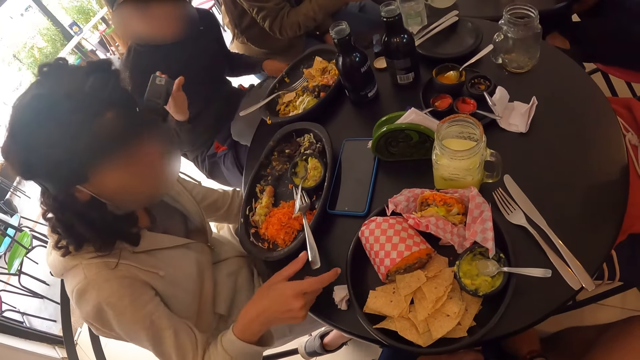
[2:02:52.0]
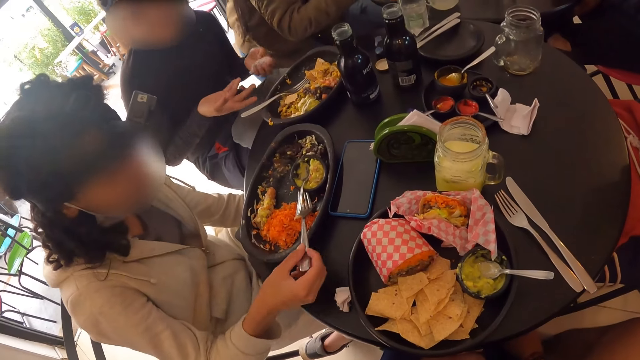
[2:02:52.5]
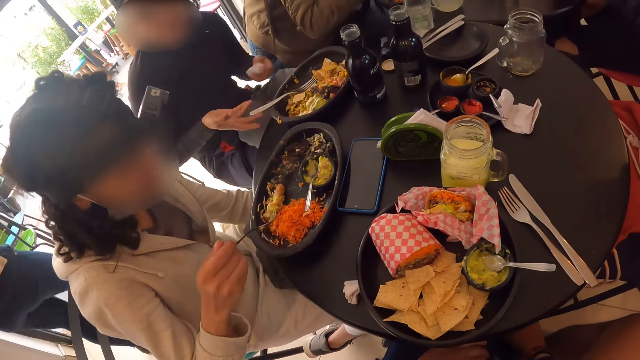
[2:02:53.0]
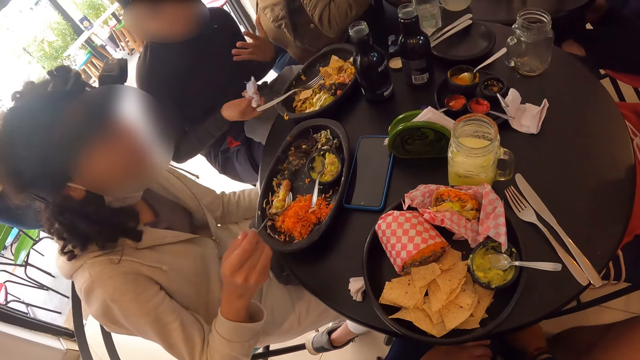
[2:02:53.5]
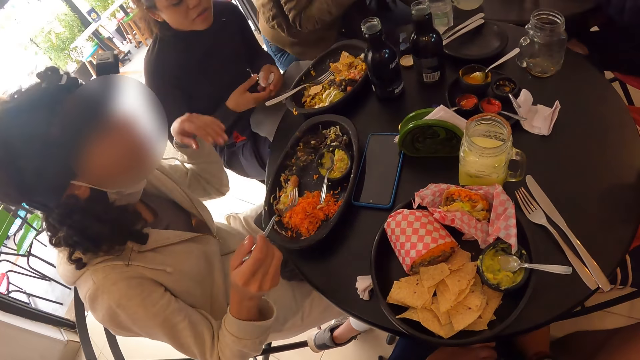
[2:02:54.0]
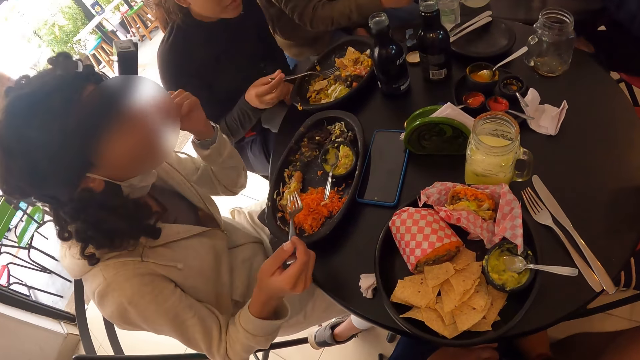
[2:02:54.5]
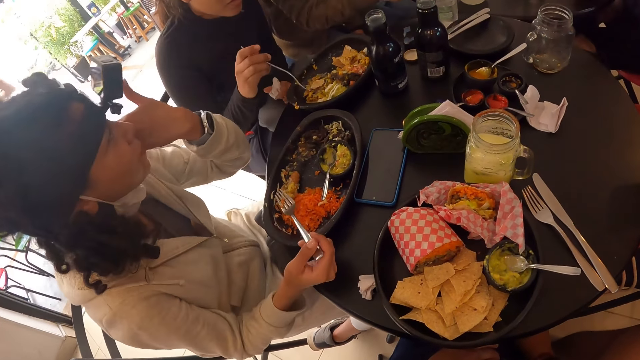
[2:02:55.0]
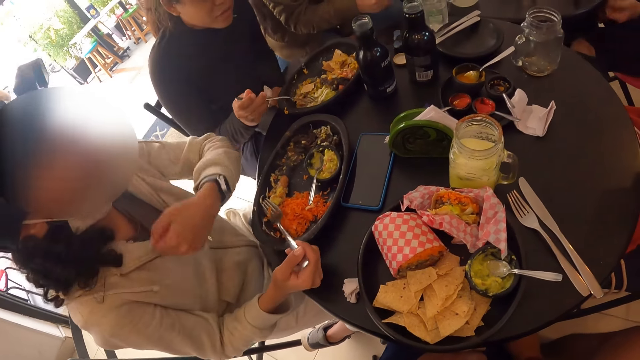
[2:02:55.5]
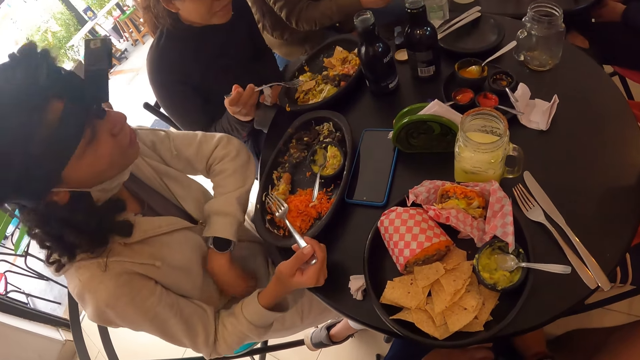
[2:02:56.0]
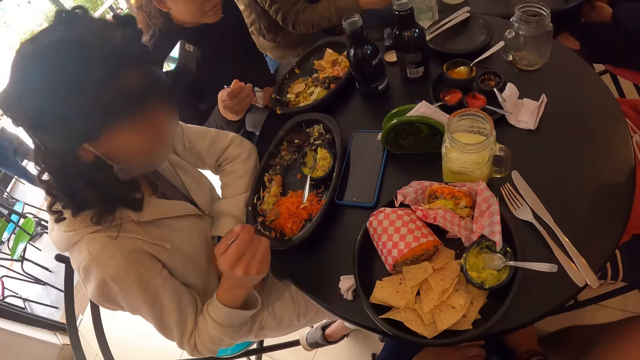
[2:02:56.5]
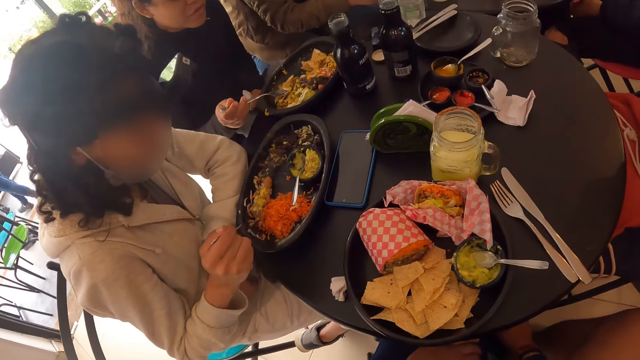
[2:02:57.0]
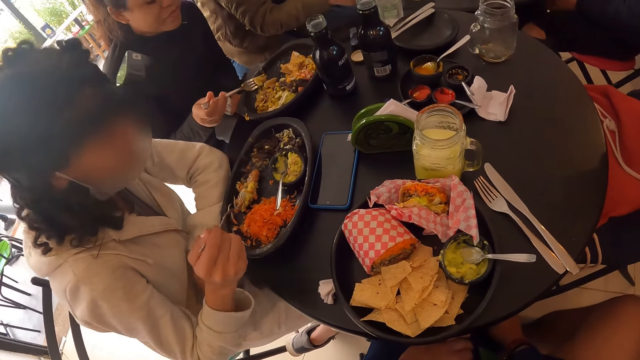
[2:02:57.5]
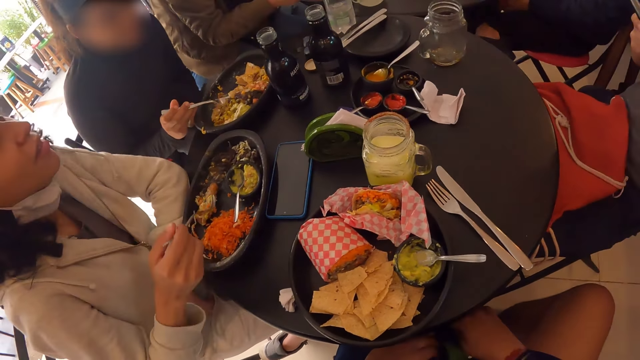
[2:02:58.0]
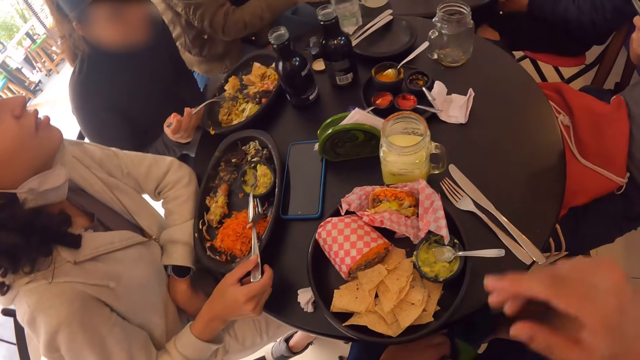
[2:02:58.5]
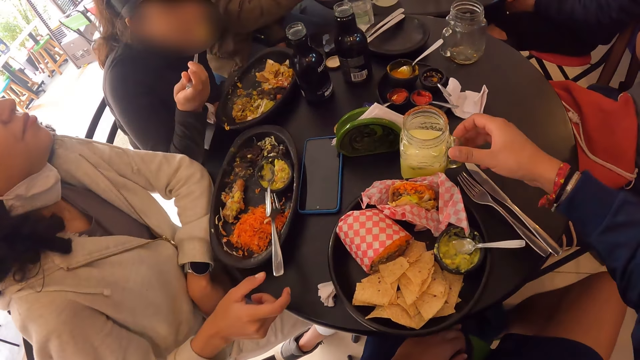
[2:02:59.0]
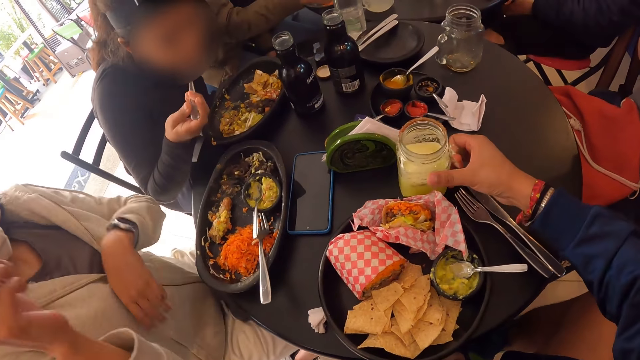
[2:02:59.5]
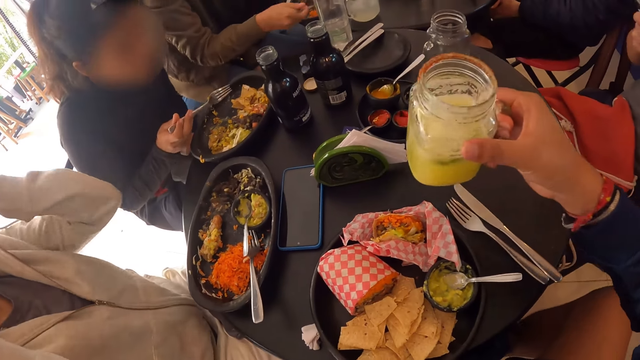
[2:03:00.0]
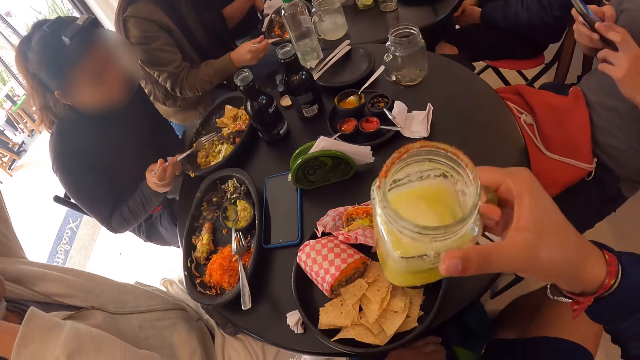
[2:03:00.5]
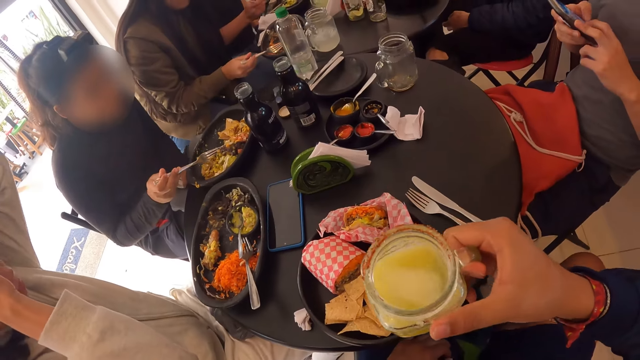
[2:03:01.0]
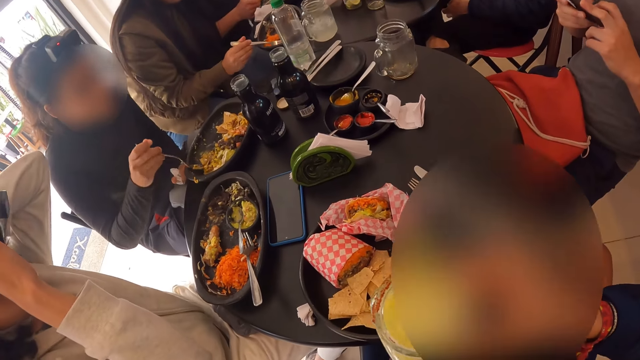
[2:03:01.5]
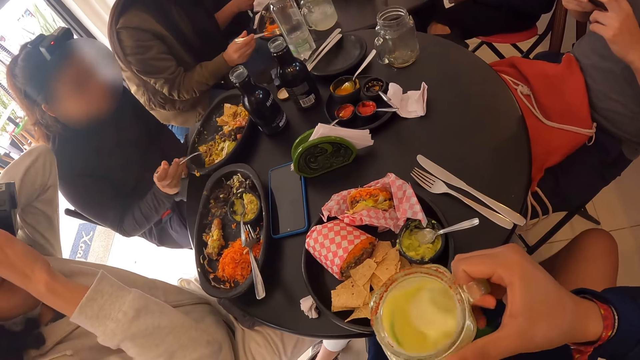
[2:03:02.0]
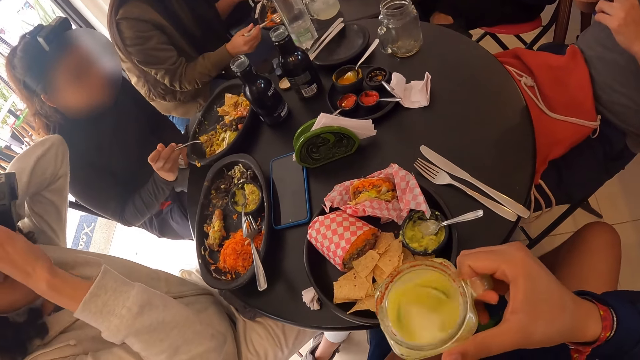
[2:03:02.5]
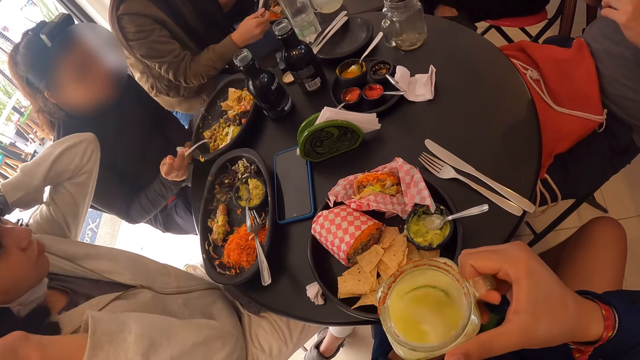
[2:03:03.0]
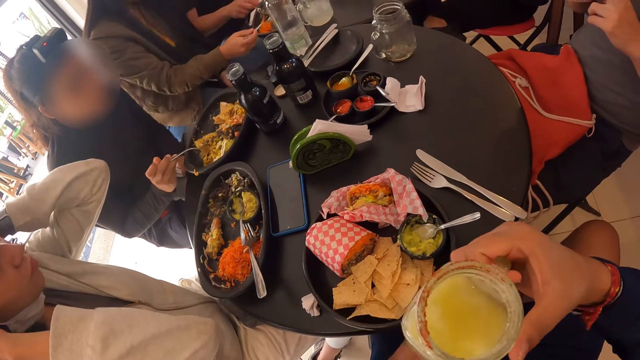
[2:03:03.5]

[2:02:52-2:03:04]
A woman picks up the fork from the plate with her right hand. She talks to the camera wearer. Another woman eats the meal from the plate with the fork with her right hand. A man operates a phone with both hands. The first woman drops the fork on the plate with her right hand. The camera wearer carries a mug of juice from the table with his right hand. He shakes the juice in the mug with his right hand.

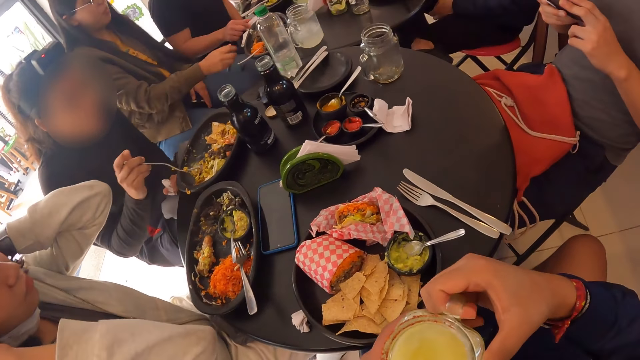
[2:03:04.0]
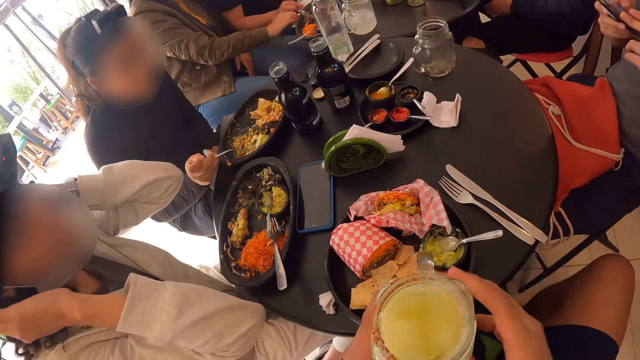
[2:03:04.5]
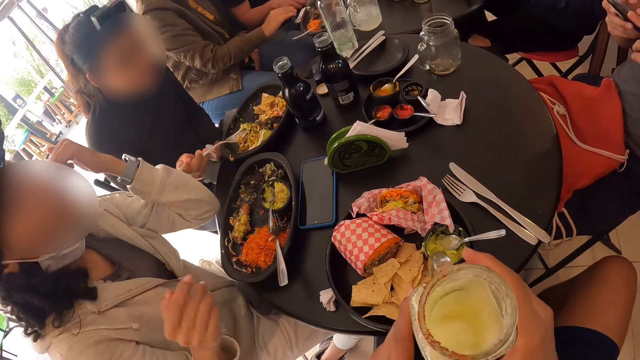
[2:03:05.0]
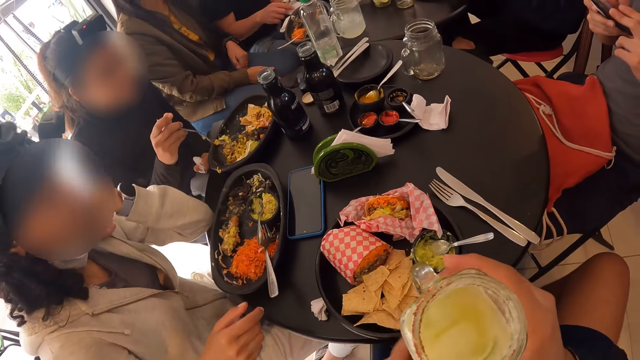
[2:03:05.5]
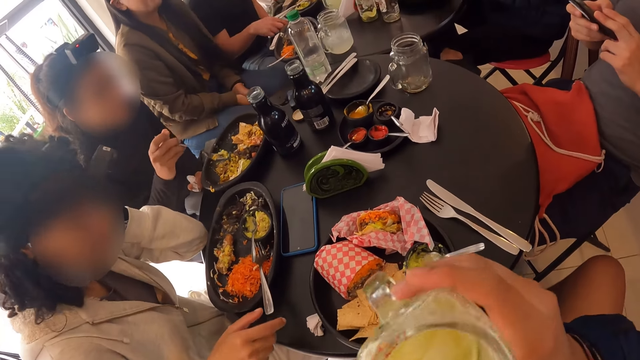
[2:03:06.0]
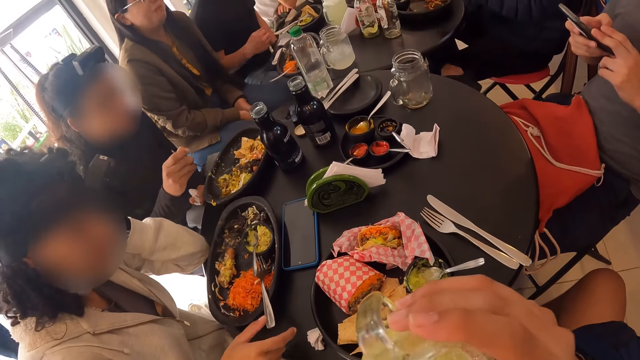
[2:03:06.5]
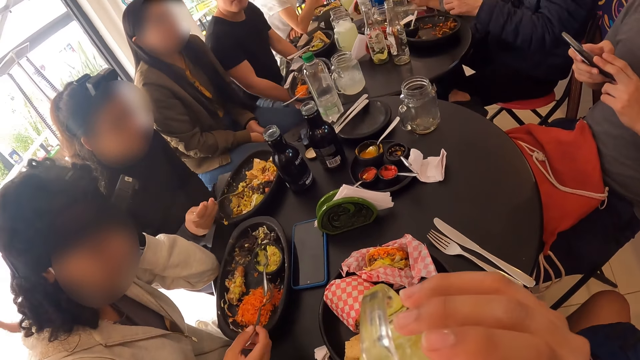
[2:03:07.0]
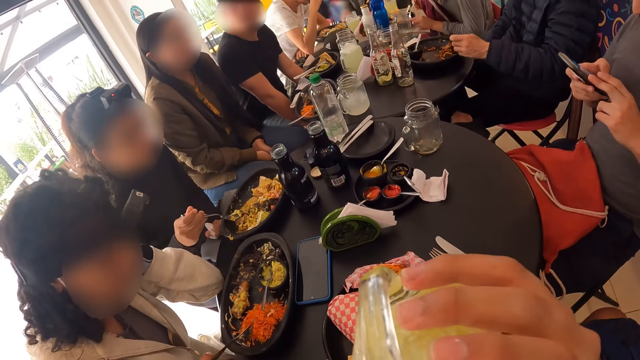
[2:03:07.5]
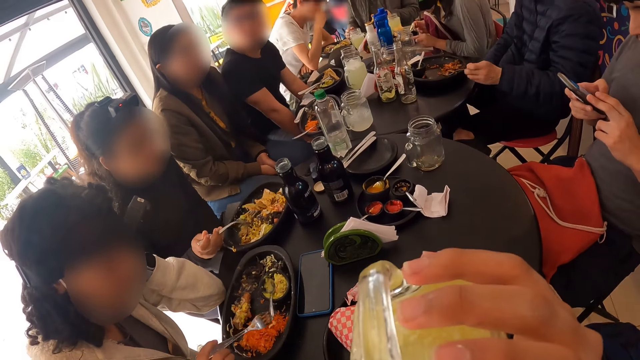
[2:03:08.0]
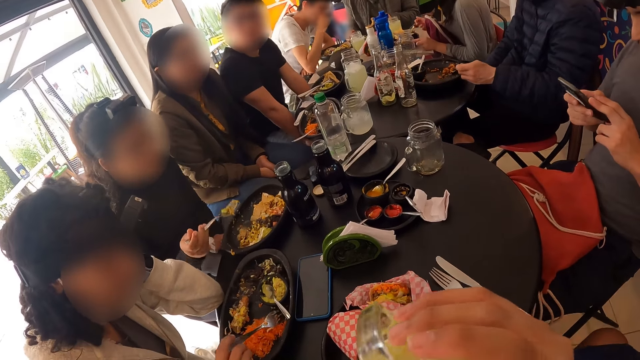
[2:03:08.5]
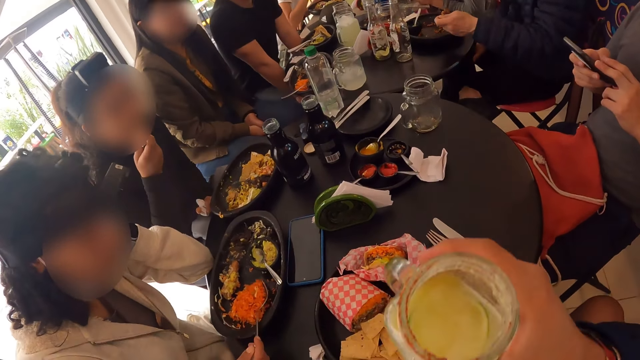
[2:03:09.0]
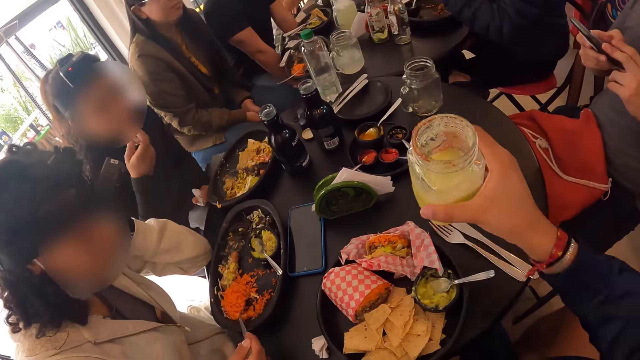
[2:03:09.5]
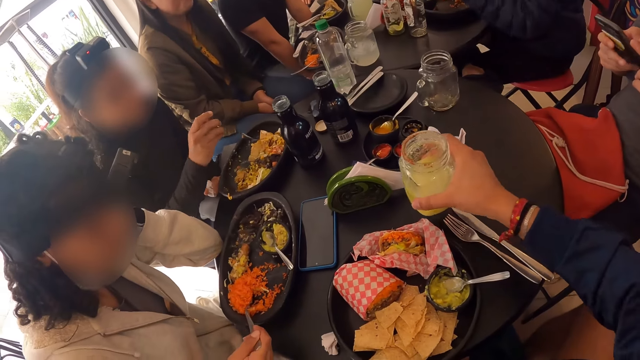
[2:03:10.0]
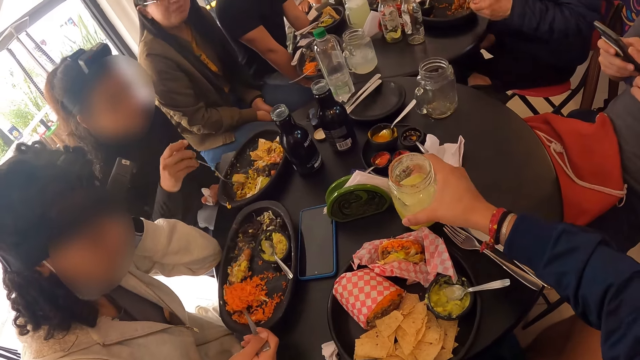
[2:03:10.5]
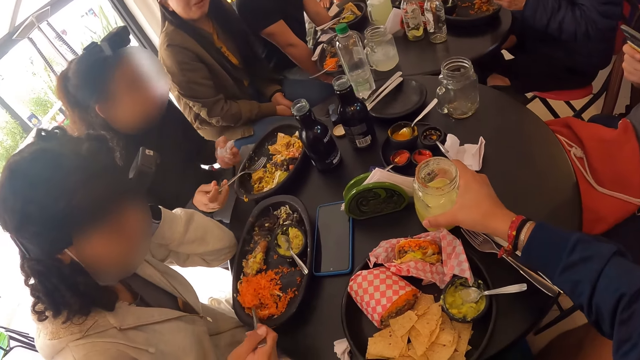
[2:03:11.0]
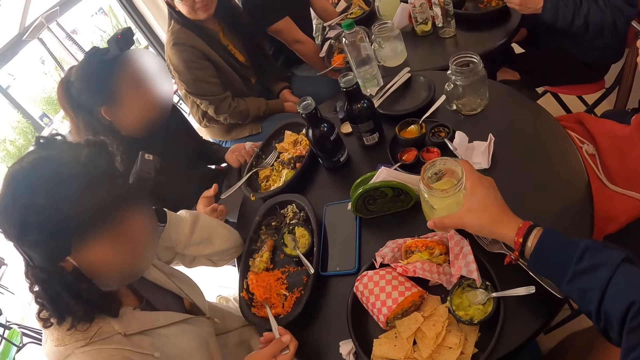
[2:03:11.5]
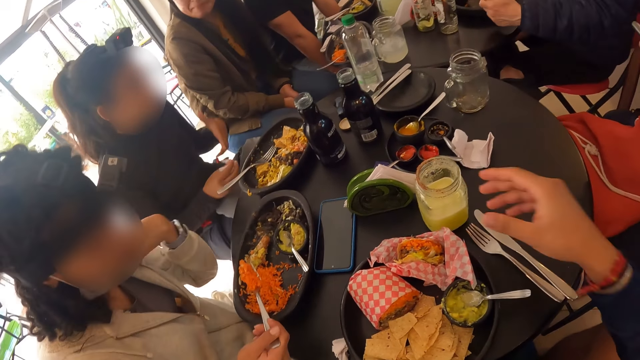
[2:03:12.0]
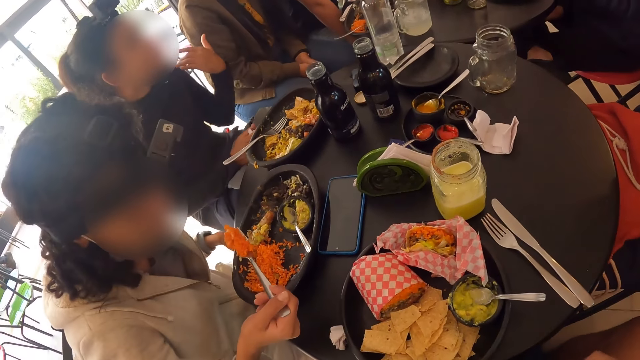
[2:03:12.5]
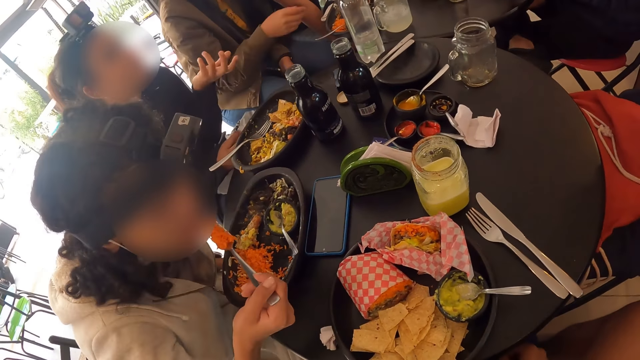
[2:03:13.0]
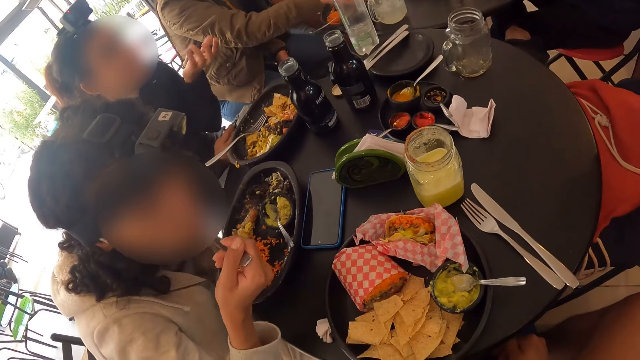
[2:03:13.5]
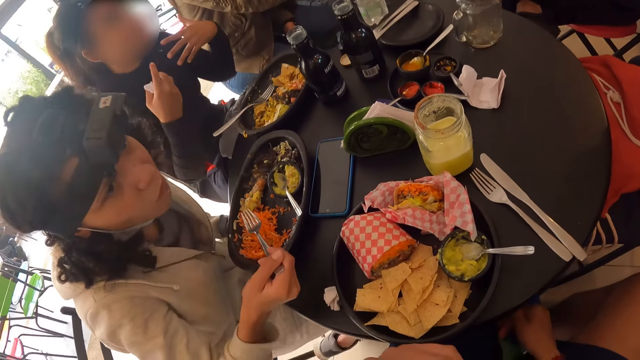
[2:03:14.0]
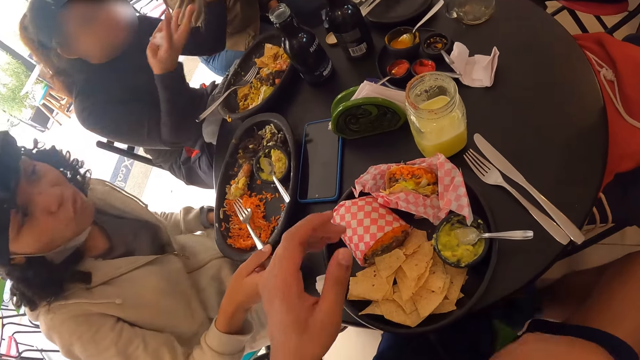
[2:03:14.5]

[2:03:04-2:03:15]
The camera wearer drinks the juice in the mug with his right hand. A woman eats the meal from the plate with the fork with her right hand. The camera wearer drops the mug of juice on the table with his right hand. The woman scoops the food. Another woman interacts with the camera wearer and the first woman. The first woman eats the food. The other woman talks to the camera wearer.
